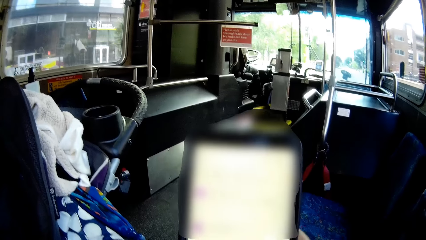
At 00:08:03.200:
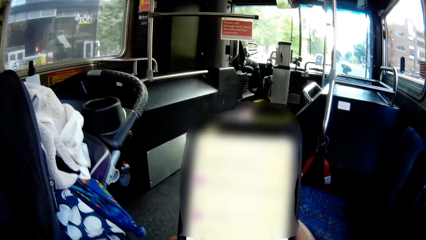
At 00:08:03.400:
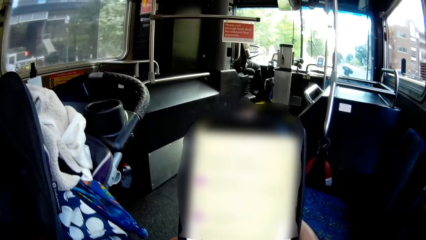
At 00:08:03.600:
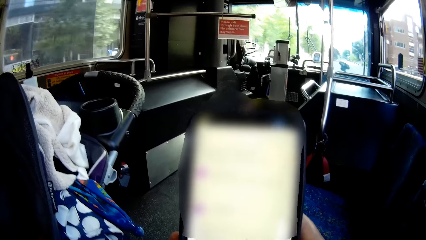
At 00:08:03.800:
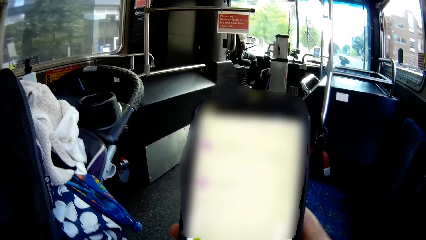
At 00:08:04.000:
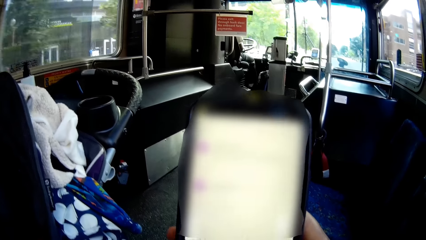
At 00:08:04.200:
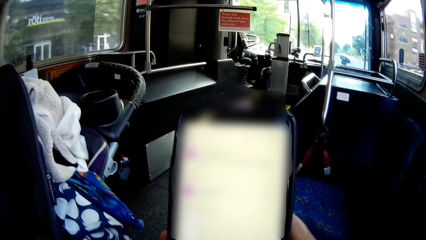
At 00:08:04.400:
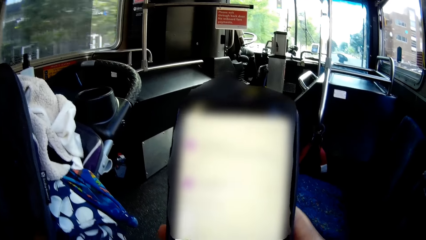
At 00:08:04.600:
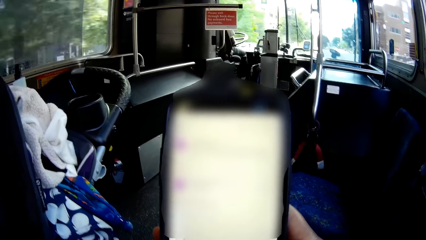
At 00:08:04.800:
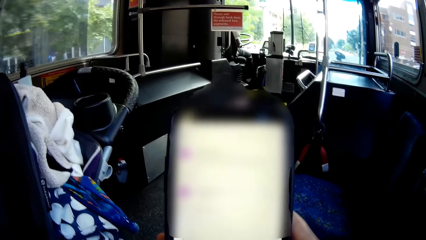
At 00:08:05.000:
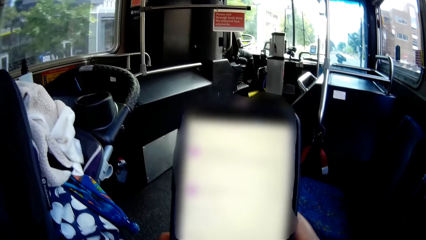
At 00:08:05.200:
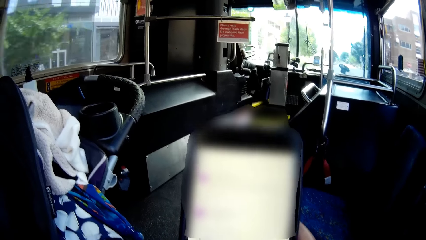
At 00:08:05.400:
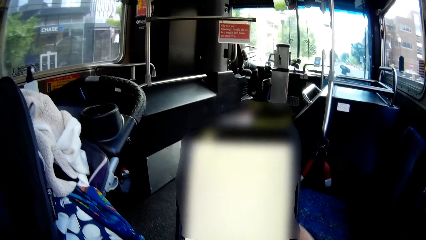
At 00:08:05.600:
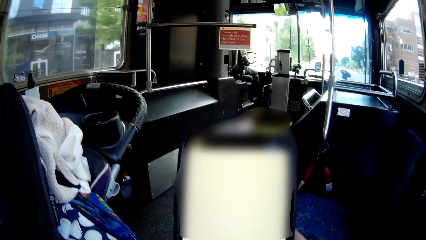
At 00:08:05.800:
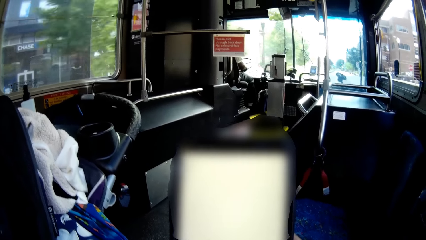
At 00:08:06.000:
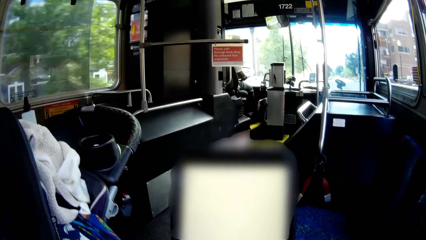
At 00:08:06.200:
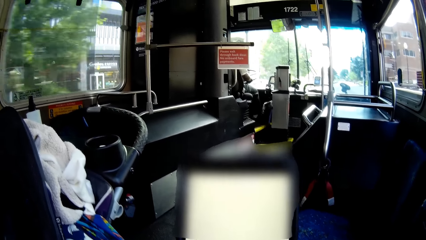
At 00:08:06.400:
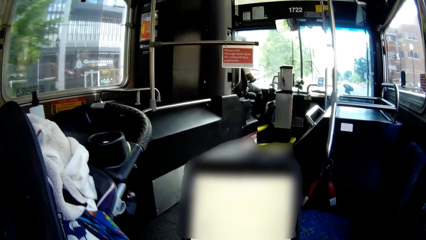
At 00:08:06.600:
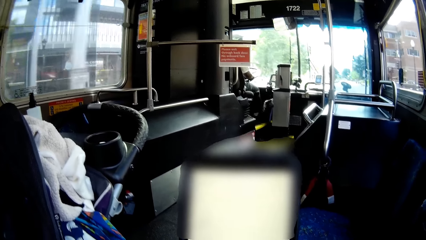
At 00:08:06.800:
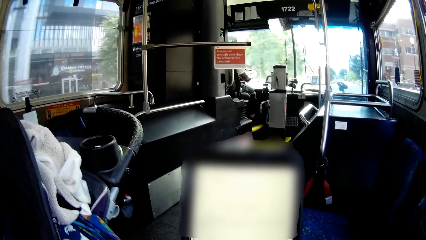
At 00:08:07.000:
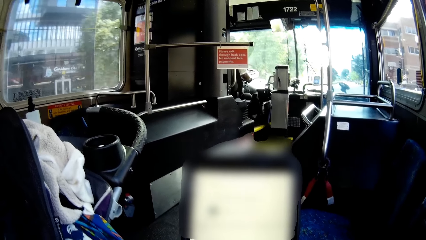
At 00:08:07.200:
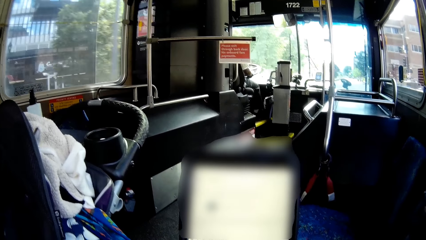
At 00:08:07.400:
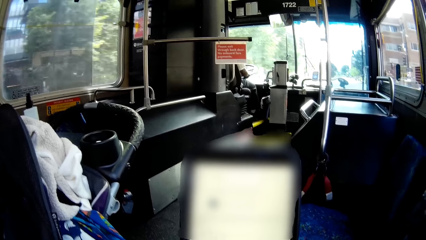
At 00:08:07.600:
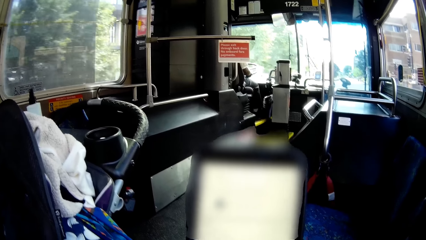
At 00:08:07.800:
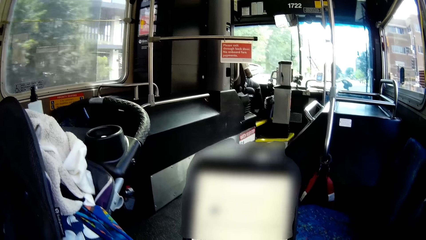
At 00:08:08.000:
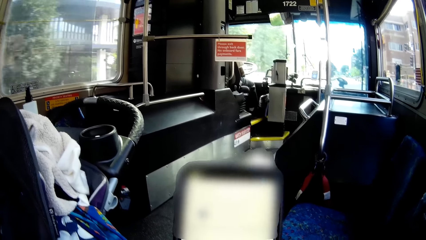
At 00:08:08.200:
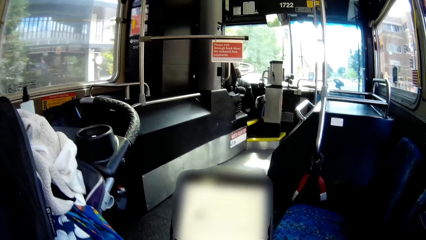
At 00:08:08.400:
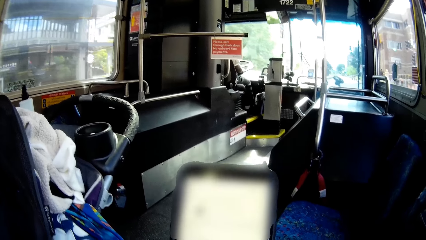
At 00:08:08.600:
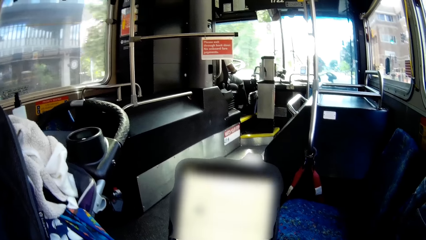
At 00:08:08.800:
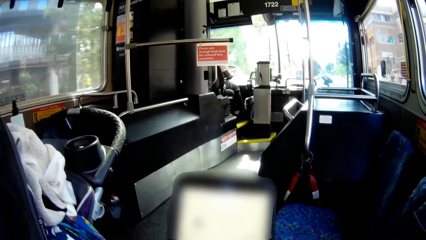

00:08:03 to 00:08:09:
The camera wearer scrolls through the phone with both hands.

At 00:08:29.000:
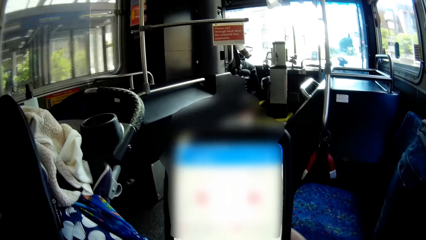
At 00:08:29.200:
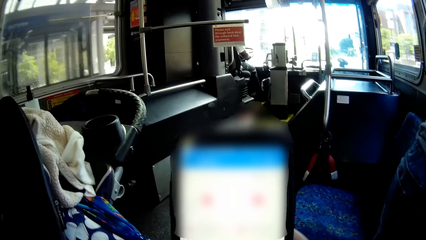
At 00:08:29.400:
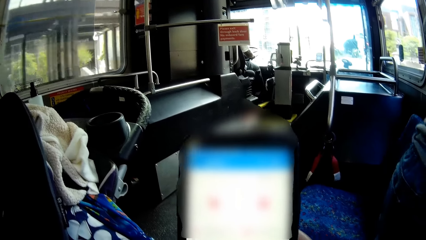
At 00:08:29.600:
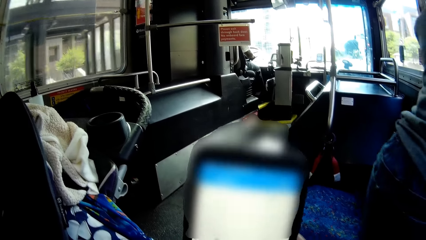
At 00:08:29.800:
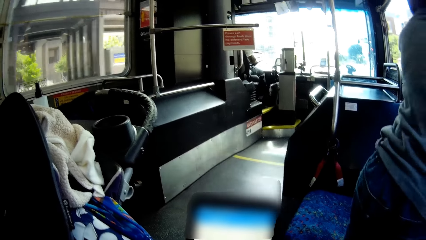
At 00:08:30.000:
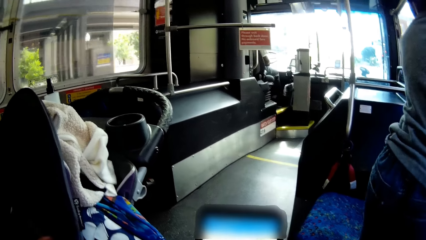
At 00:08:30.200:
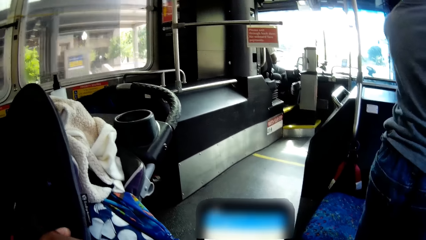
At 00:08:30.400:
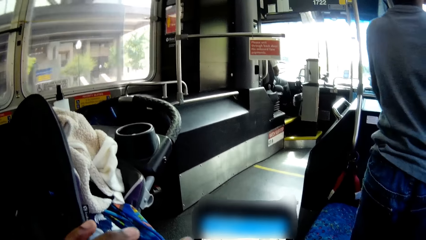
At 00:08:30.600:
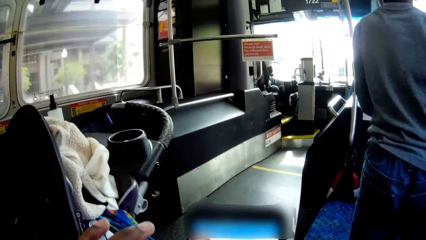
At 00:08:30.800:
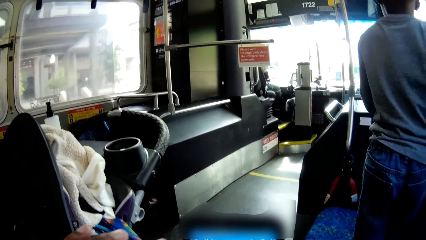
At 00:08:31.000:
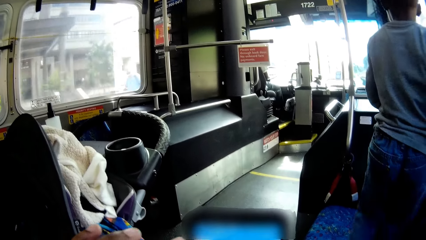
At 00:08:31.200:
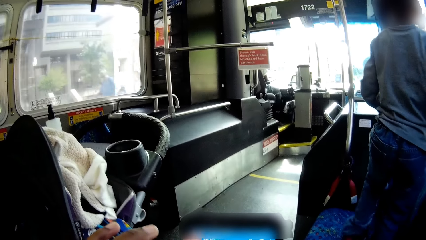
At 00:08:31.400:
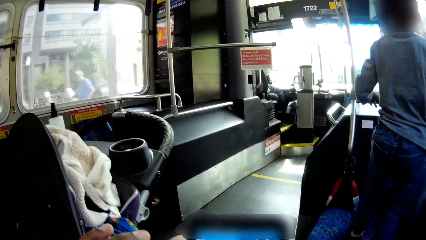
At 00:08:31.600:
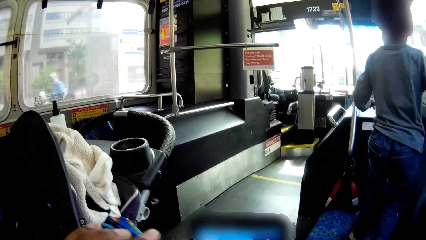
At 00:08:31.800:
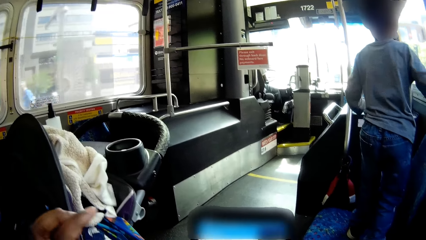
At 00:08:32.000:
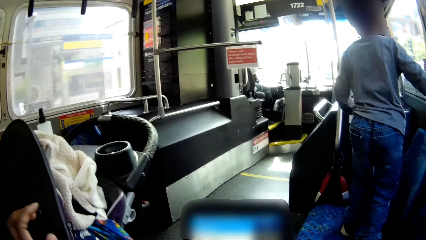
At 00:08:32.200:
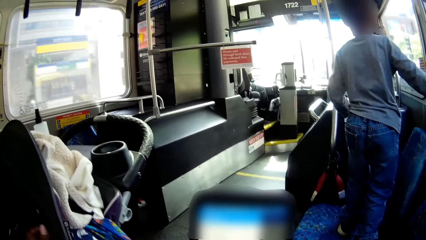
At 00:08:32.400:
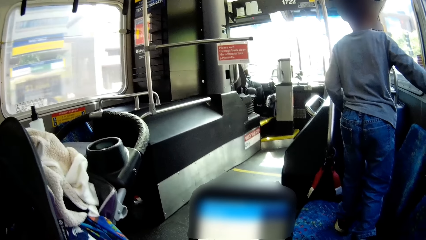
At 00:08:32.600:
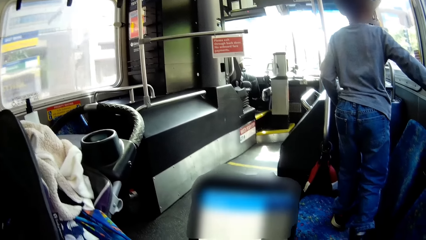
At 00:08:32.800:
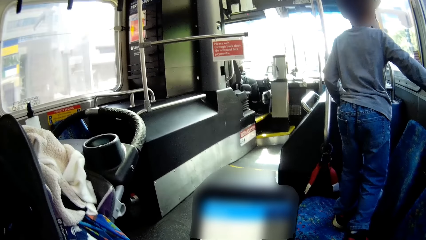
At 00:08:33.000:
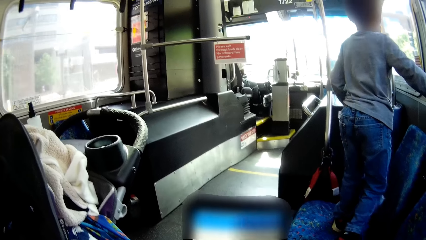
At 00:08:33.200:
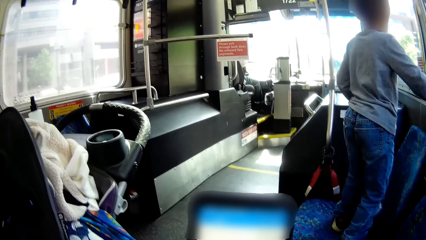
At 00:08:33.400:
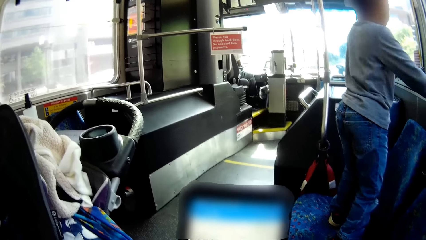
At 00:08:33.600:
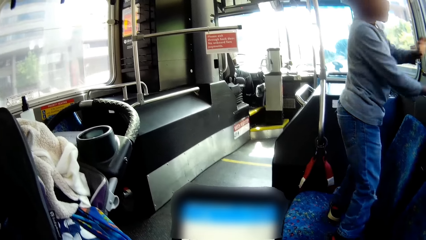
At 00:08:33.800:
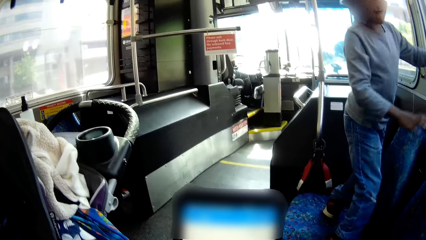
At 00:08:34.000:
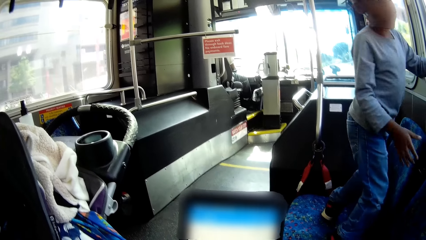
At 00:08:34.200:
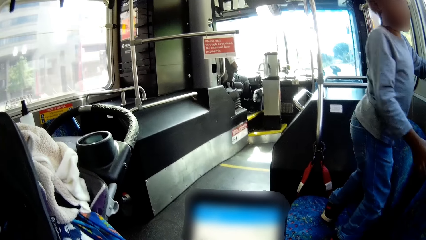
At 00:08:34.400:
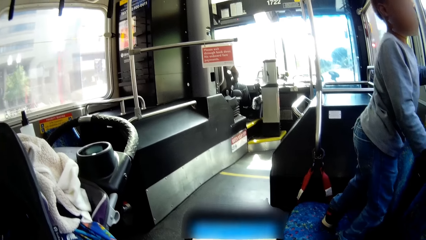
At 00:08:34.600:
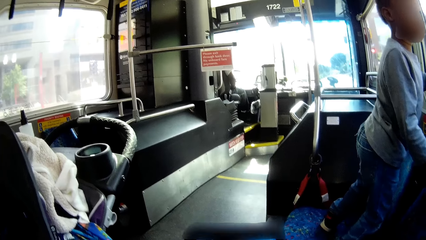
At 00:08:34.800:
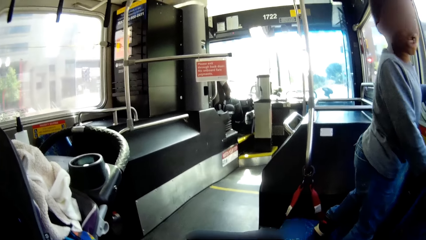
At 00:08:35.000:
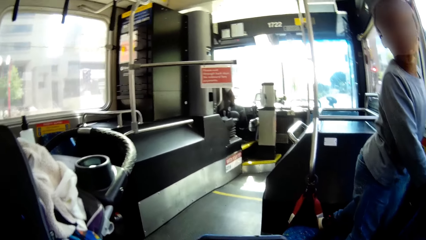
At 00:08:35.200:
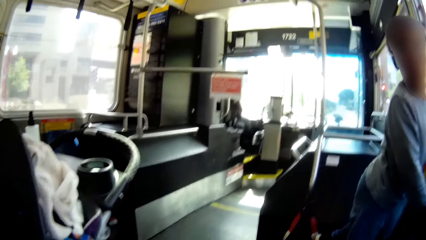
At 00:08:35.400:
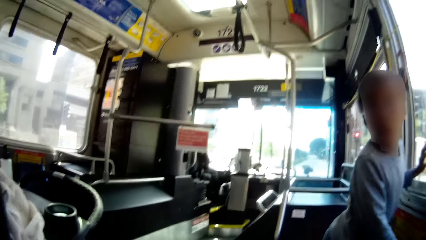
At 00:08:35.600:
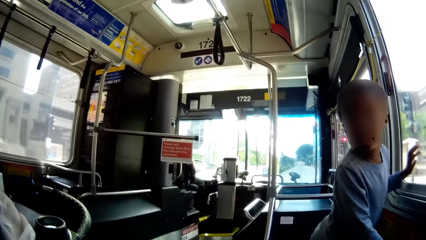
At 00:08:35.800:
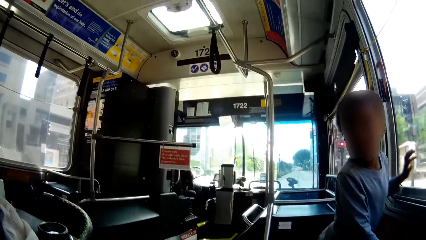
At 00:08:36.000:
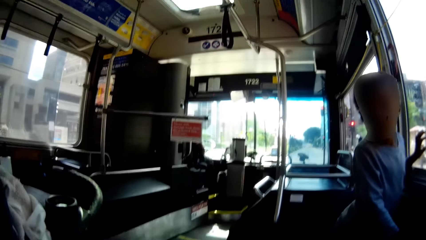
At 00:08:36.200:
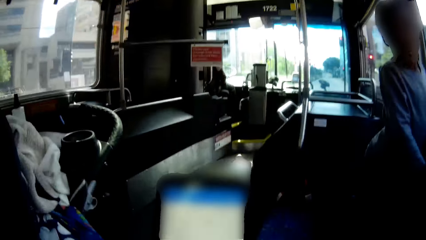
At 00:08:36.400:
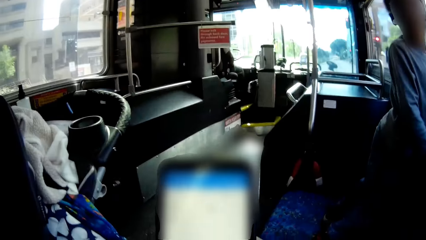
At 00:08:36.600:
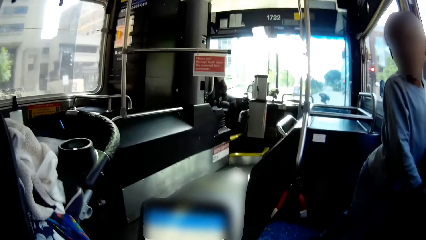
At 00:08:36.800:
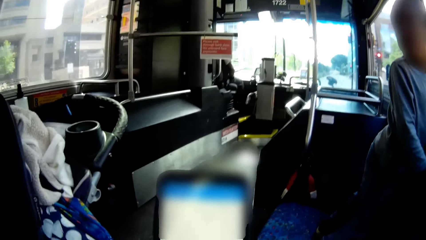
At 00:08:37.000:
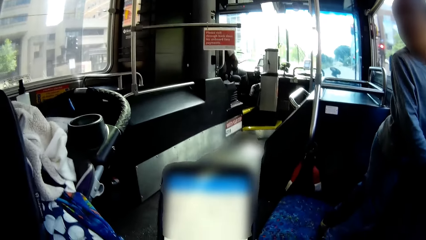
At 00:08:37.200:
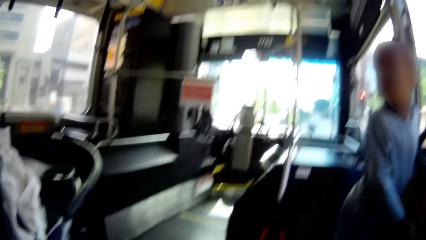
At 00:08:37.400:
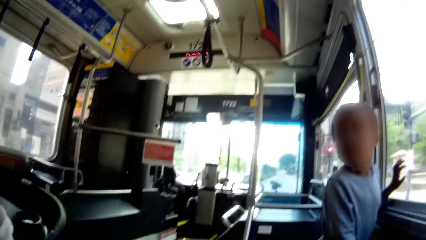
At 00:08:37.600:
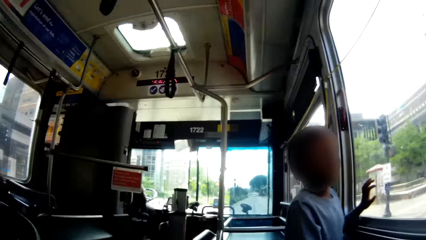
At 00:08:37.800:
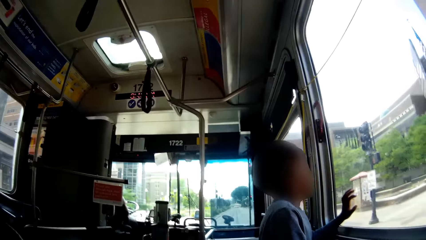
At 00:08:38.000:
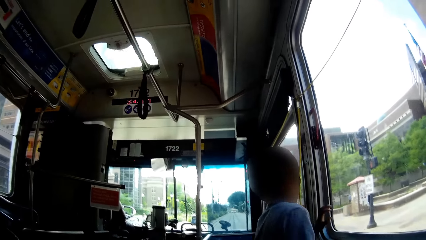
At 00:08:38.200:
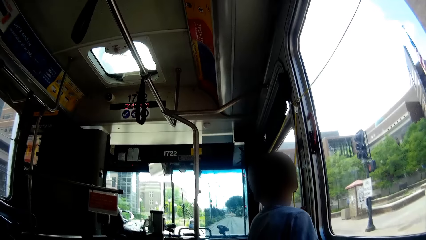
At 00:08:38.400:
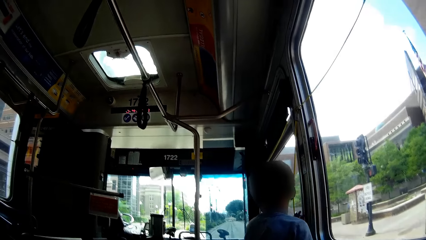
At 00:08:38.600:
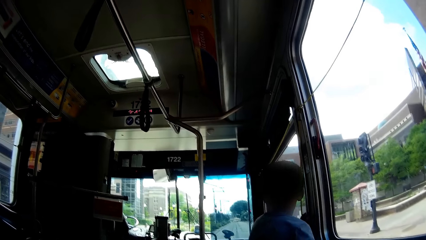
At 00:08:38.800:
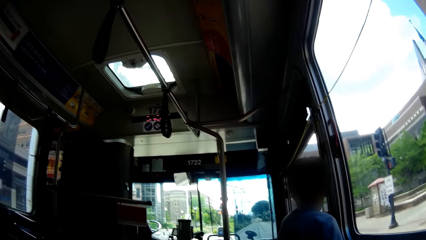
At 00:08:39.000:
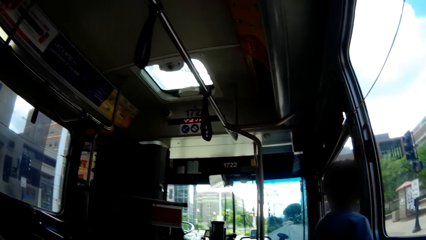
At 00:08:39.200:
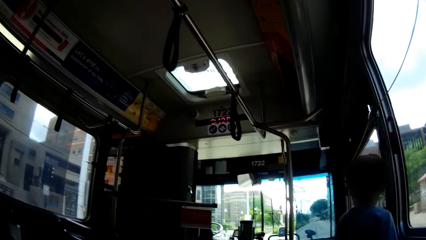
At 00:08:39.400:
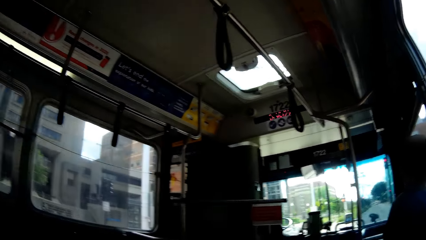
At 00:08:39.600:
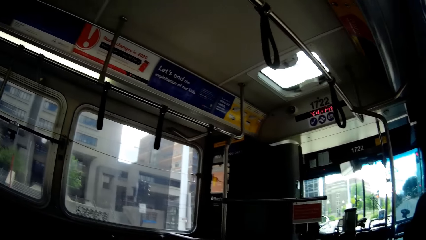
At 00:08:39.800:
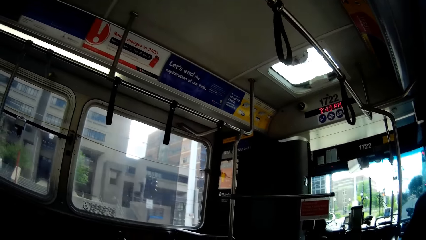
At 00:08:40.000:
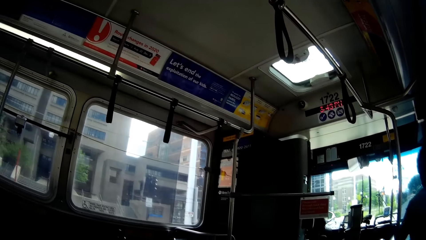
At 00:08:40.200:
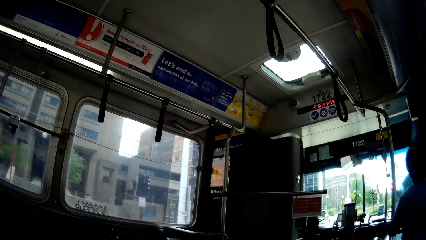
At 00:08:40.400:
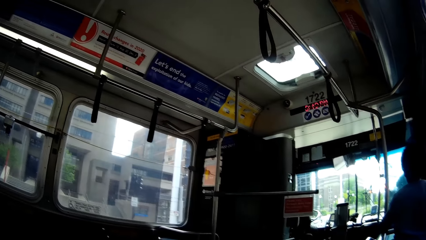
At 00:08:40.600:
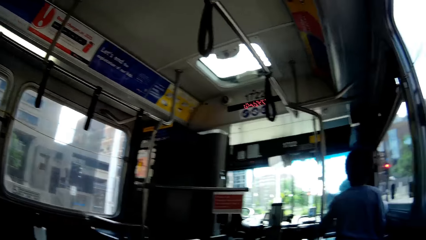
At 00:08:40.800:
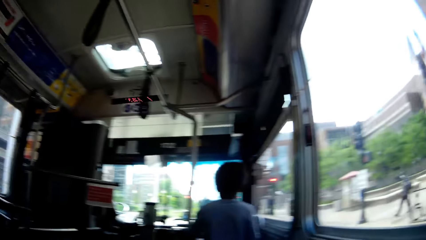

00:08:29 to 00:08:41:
The boy walks on the chair in the bus. The boy places his left hand on the window in the bus. The boy touches the bus with his left hand.
